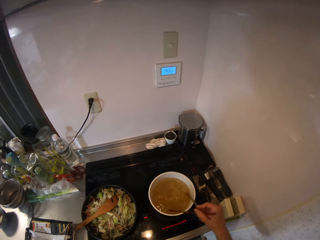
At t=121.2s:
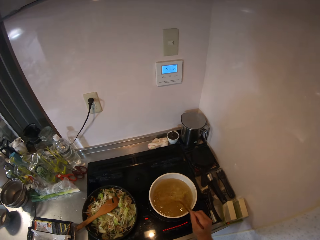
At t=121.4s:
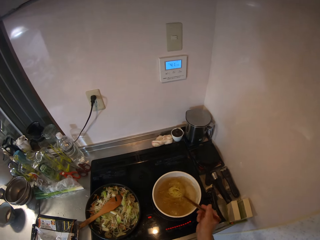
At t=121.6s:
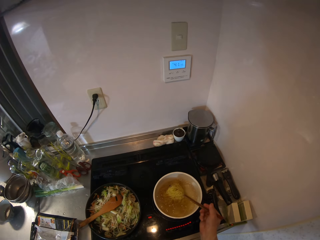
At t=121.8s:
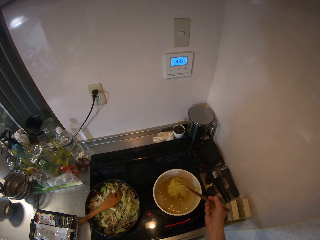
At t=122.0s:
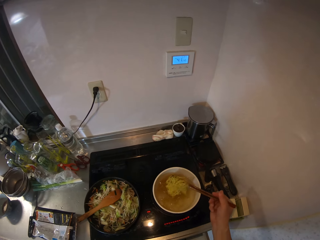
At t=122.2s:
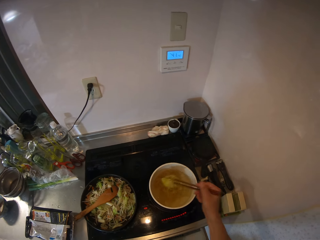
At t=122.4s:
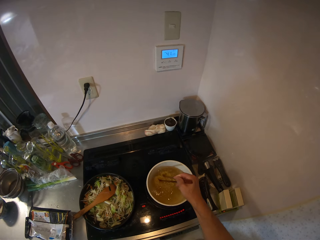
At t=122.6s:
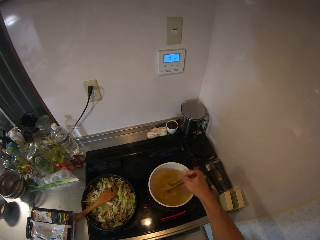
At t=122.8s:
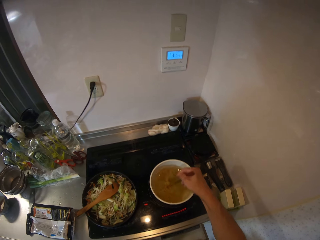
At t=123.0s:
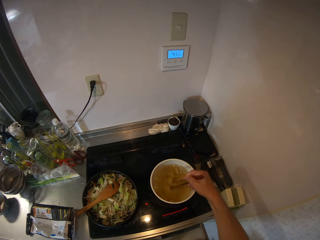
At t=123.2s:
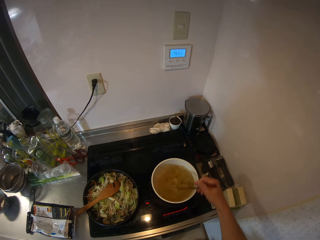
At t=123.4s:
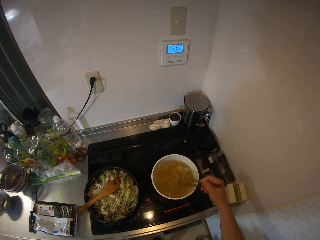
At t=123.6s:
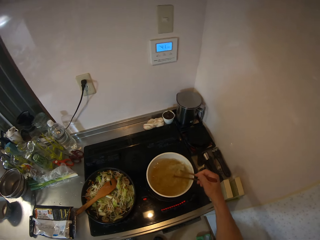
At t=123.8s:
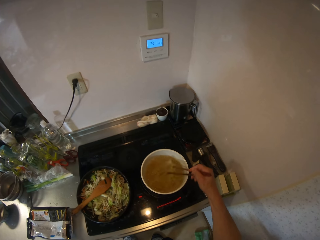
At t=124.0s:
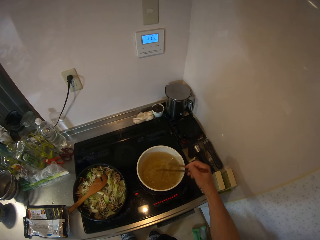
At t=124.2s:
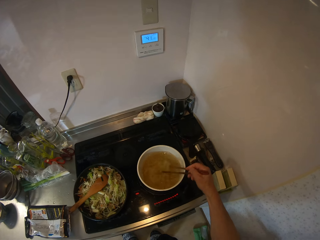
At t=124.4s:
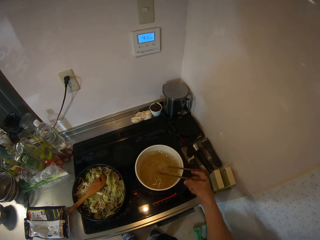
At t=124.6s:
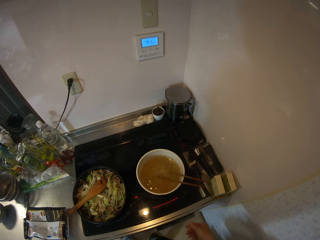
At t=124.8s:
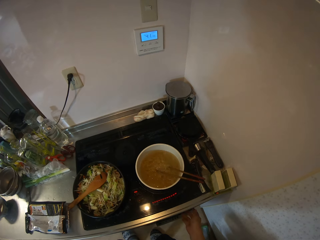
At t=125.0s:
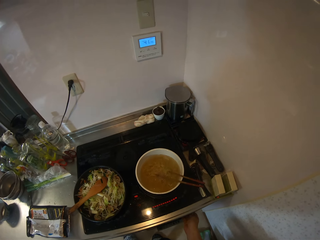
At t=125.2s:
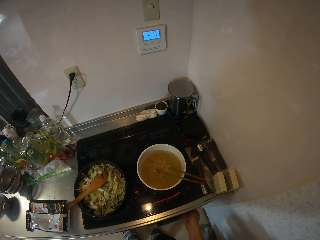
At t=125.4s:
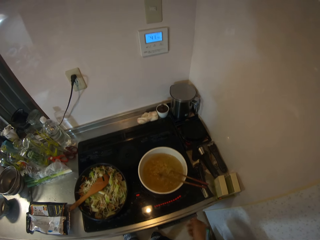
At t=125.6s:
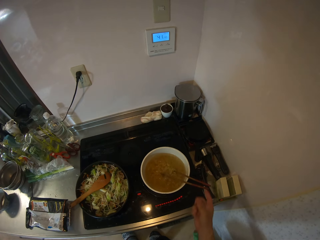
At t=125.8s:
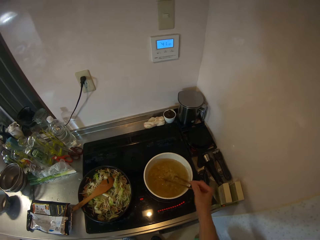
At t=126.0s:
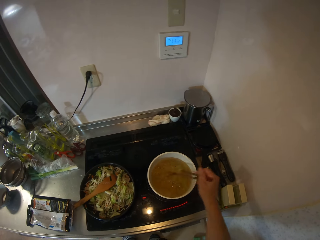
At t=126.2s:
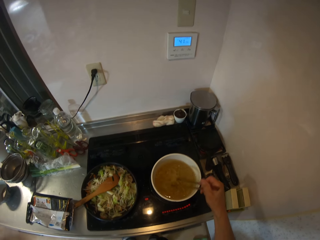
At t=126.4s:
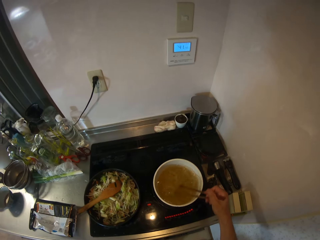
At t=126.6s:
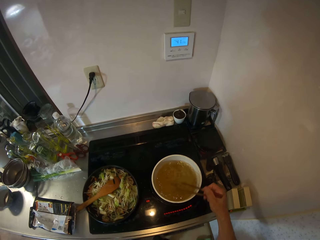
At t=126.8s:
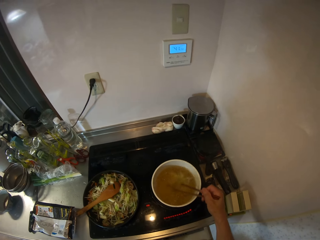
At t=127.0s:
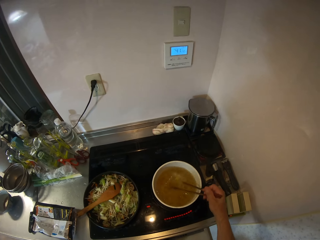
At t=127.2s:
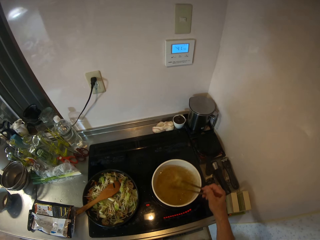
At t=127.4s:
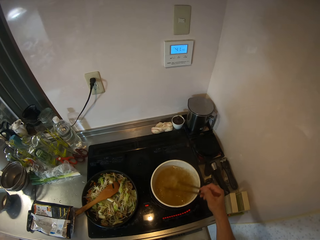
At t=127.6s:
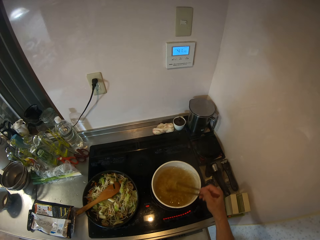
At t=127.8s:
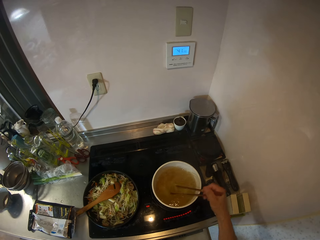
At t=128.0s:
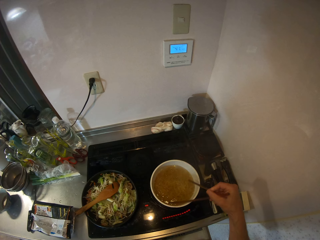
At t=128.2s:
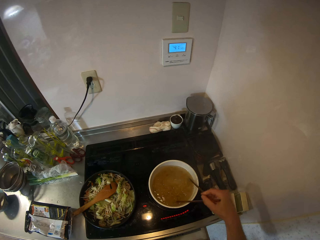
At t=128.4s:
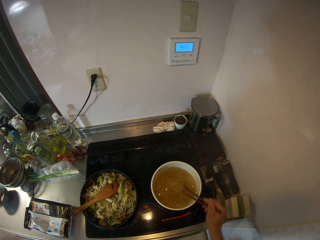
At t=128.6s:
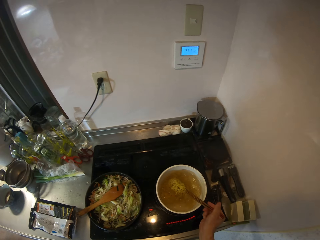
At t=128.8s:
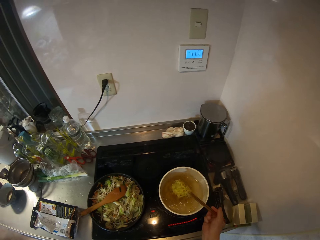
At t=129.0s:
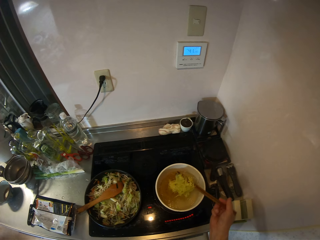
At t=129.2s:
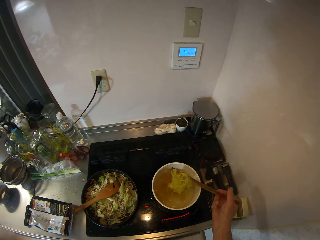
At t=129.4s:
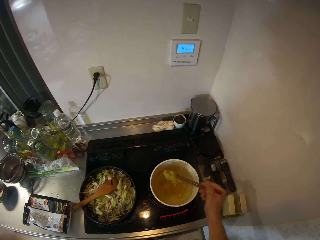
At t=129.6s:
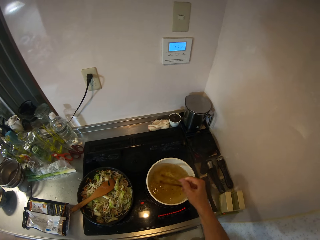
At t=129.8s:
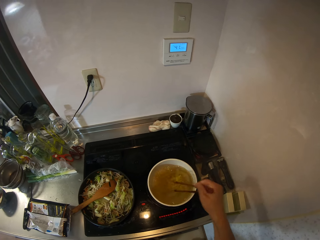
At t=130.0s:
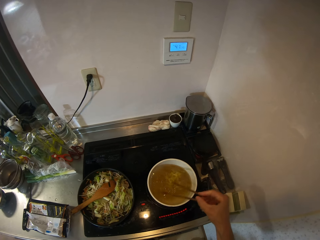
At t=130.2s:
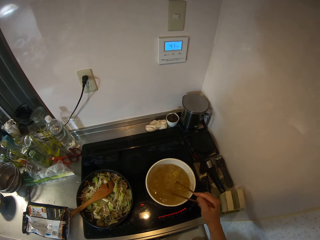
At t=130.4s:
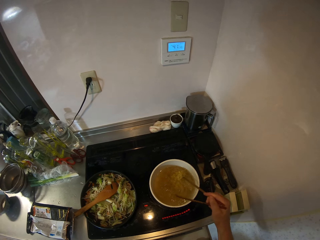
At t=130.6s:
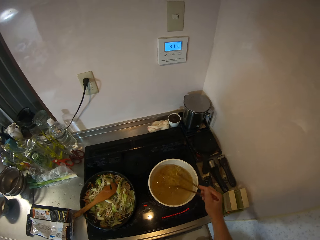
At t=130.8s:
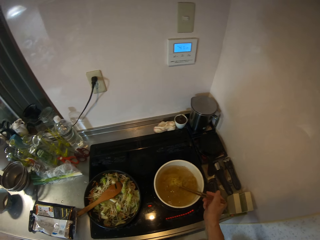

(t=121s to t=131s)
The camera wearer stirs the noodles in the pot with the chopsticks. They stop stirring. They press a button on the oven. They stir the noodles.

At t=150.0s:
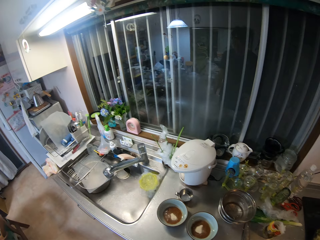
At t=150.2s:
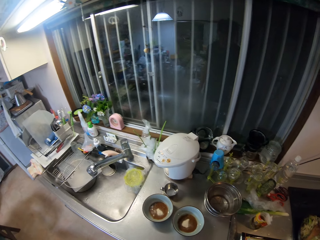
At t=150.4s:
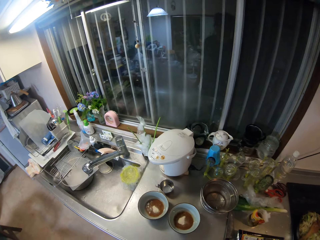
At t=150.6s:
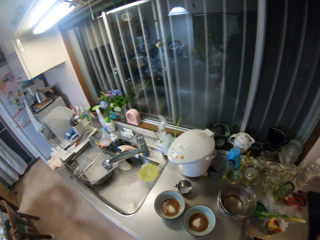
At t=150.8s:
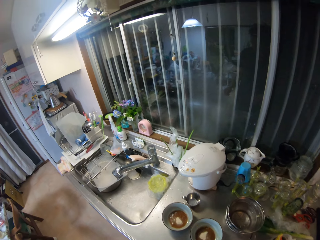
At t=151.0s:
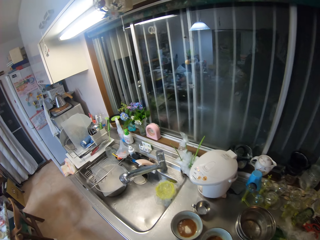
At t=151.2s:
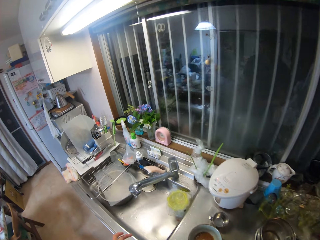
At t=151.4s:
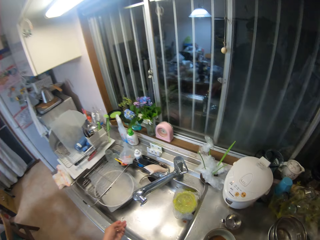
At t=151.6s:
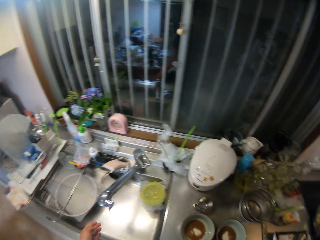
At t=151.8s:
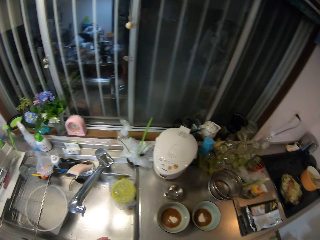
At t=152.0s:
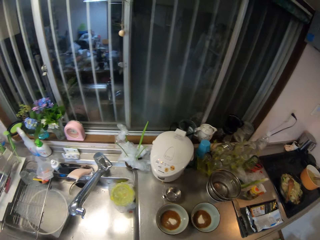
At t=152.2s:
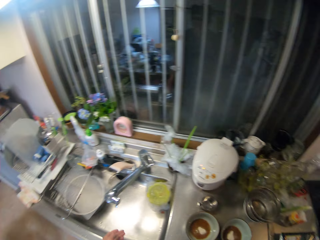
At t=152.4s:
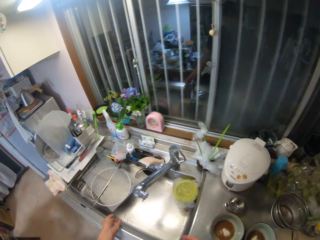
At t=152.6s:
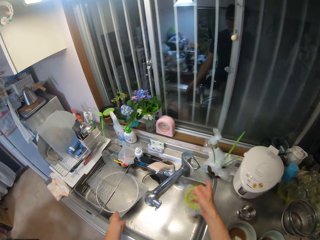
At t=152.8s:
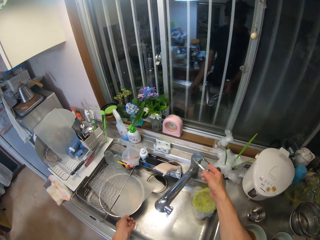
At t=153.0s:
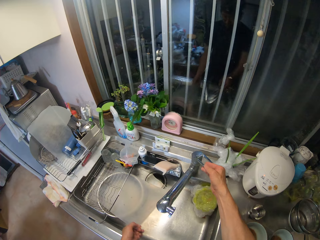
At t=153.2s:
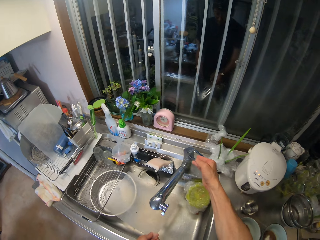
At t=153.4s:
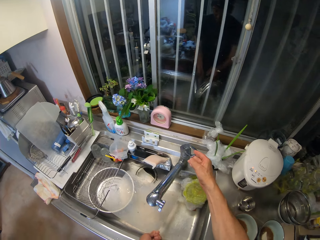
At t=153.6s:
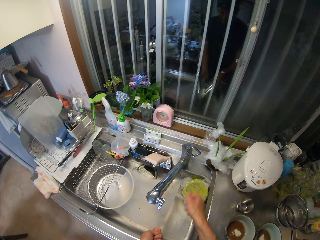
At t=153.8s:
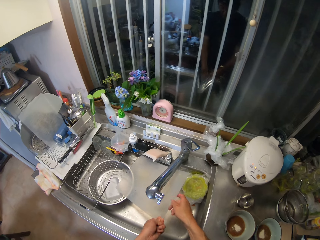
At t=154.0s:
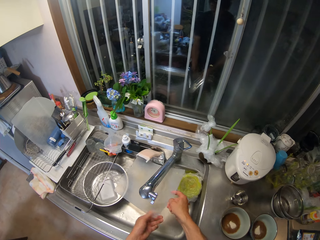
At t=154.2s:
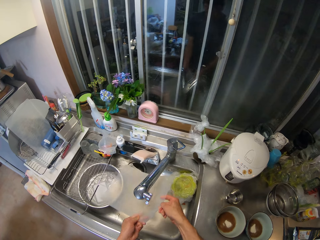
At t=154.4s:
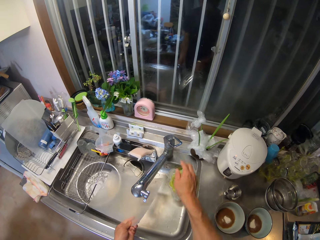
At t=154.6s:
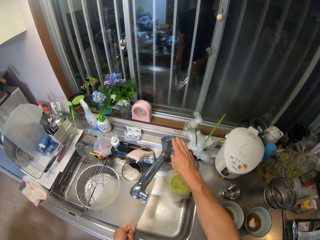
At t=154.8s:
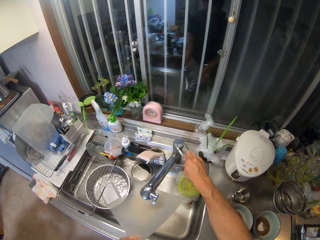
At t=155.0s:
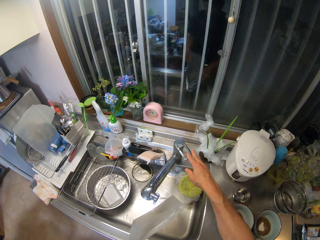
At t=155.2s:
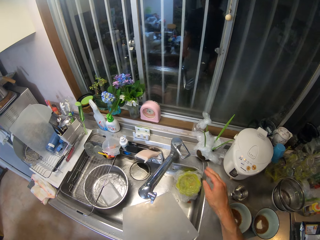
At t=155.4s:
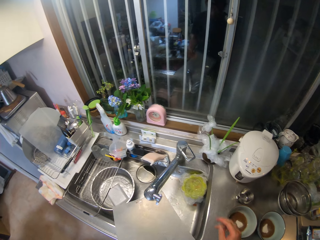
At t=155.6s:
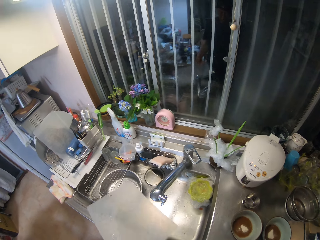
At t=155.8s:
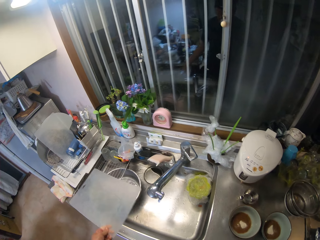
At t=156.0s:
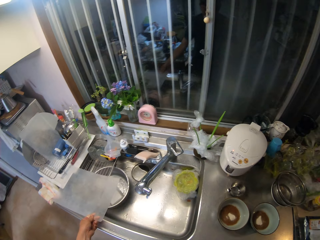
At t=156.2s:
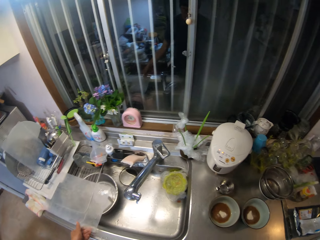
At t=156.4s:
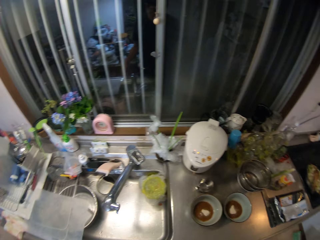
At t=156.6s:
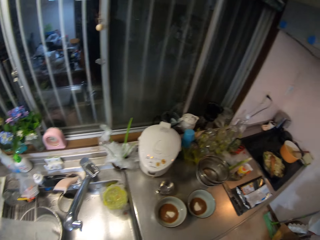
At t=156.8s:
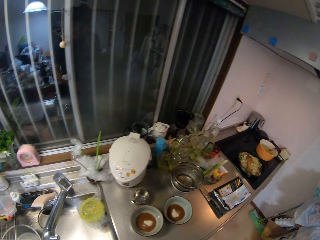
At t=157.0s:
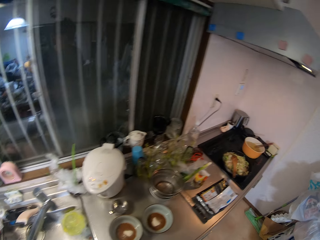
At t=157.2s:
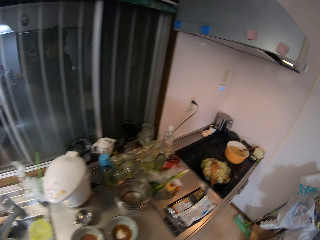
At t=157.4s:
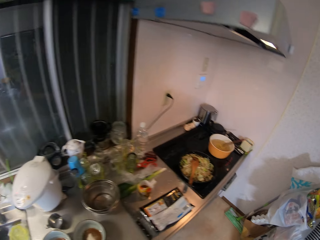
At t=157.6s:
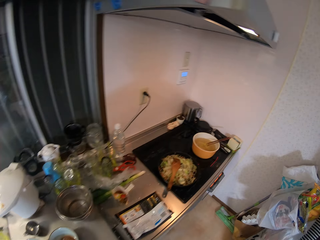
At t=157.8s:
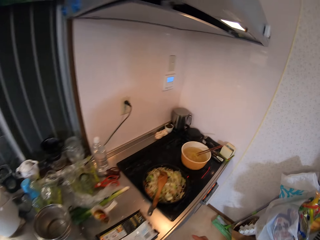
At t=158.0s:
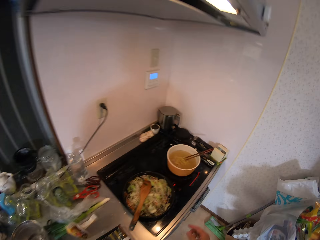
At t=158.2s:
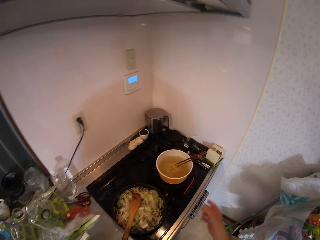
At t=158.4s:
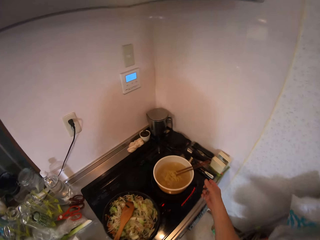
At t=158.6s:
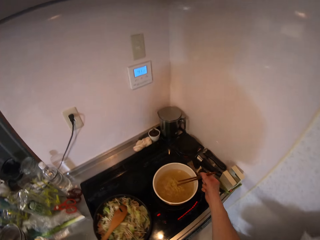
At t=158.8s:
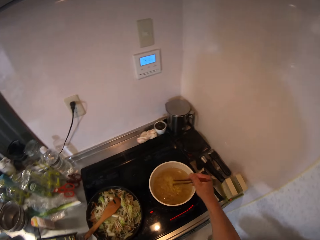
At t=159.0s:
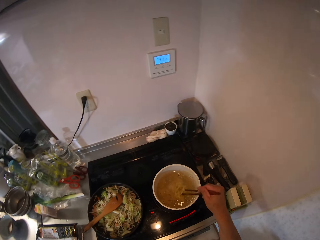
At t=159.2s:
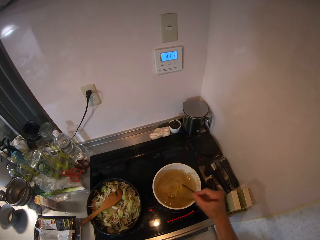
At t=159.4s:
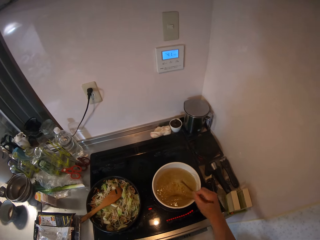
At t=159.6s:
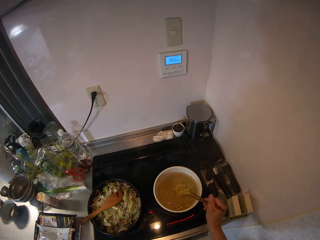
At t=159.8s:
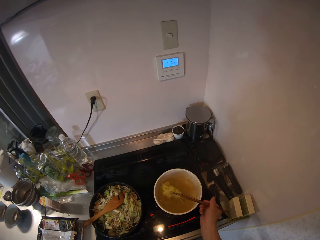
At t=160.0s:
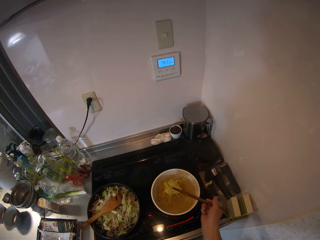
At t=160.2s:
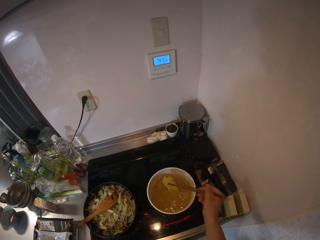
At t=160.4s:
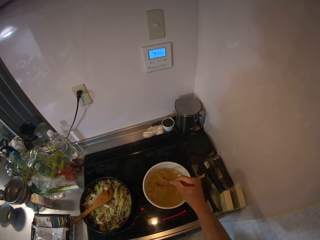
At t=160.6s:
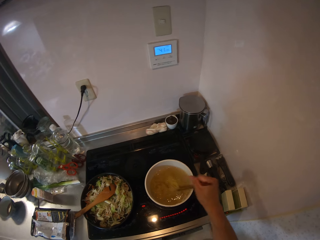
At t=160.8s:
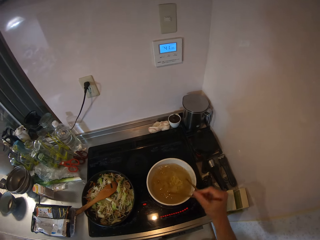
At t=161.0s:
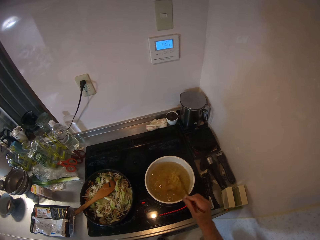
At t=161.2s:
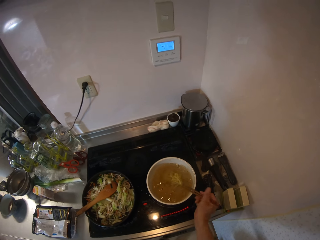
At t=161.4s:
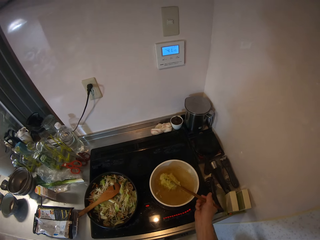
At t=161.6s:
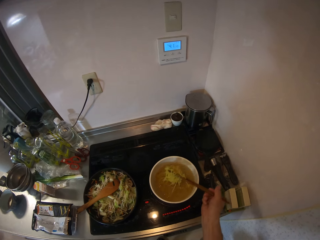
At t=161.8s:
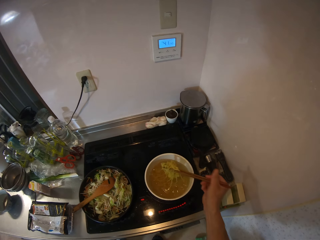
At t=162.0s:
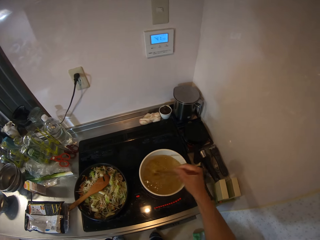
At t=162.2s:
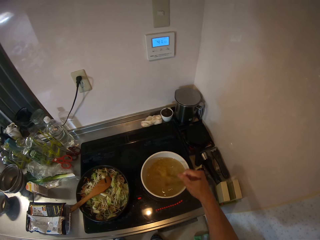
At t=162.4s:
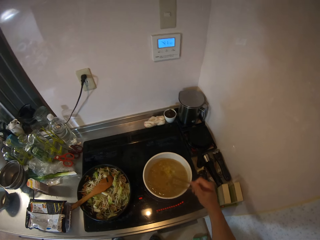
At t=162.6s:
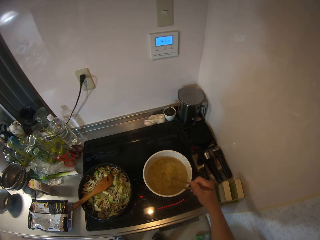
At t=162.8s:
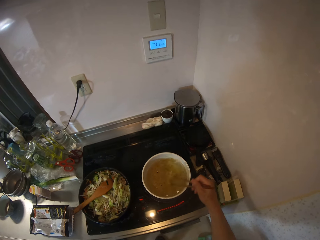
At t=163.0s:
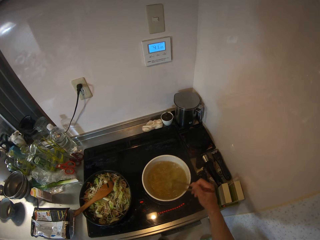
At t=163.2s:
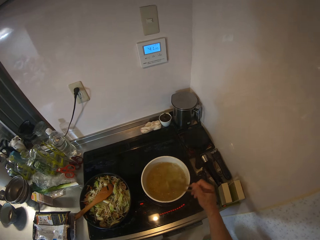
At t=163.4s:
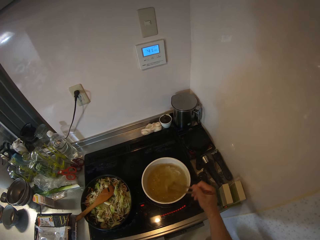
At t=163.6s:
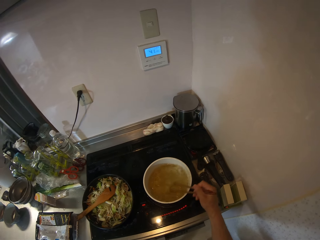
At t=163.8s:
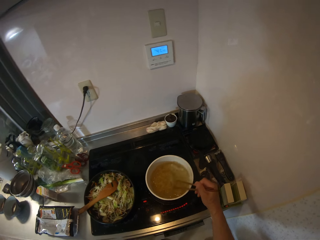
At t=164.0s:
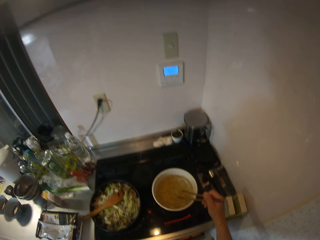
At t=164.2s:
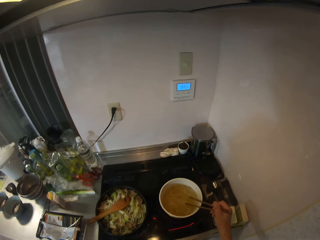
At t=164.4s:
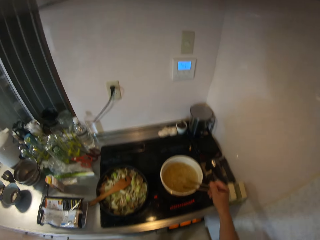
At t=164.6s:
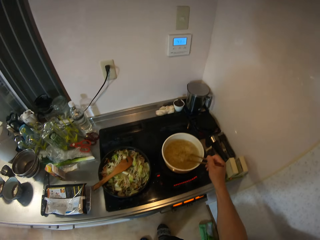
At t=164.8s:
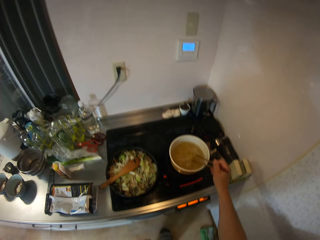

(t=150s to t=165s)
The camera wearer moves to the left. They pick up the lid. They turn on the tap in the sink. They wash the chopping board or lid in the sink. They turn off the tap in the sink. They drop the chopping board on the side of the sink. They move to the right. They hold the chopsticks. They stir the noodles in the pot with the chopsticks.
